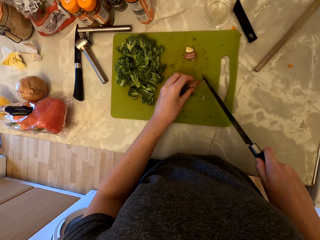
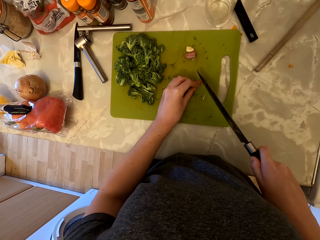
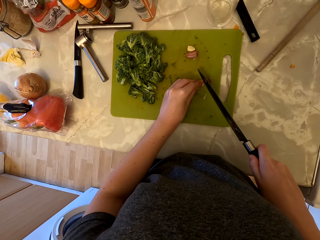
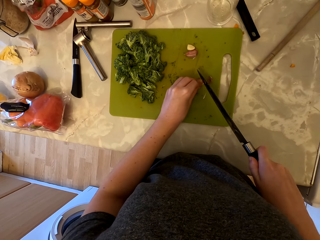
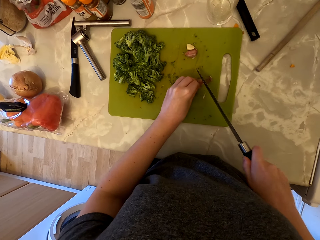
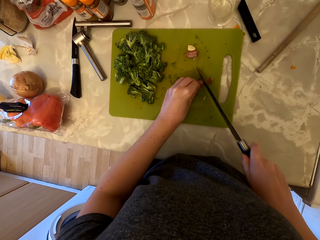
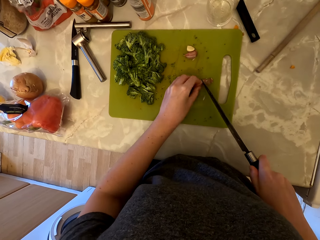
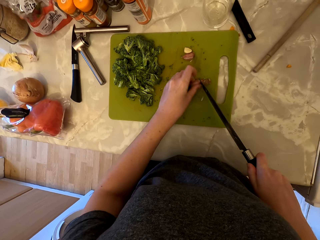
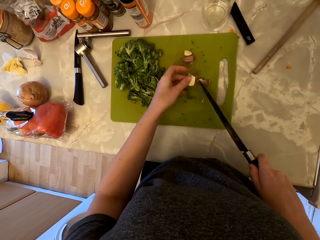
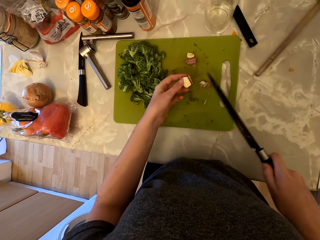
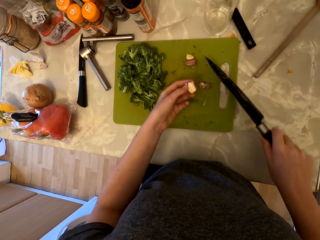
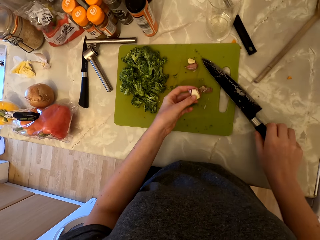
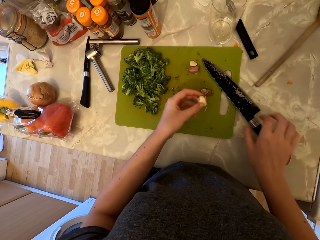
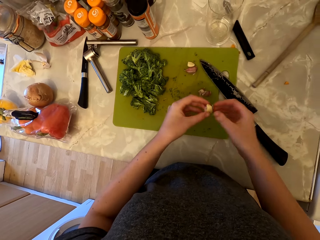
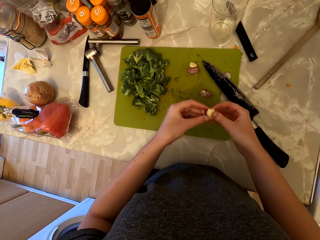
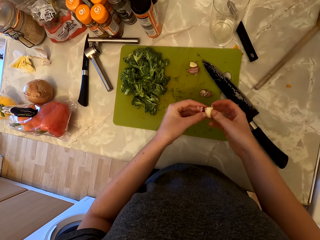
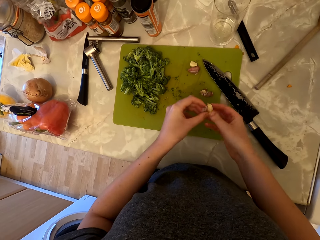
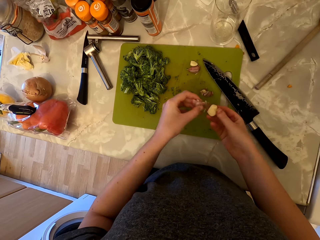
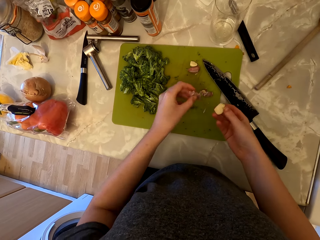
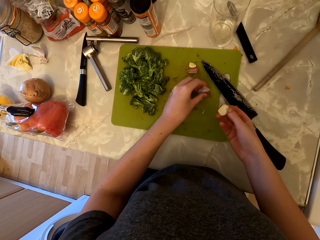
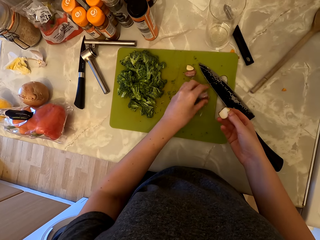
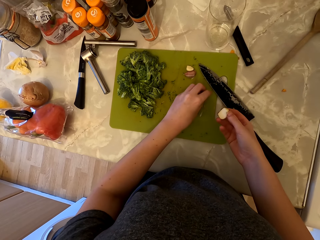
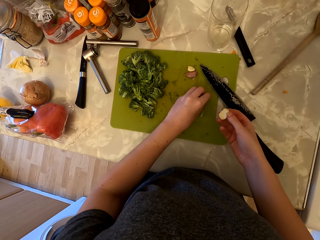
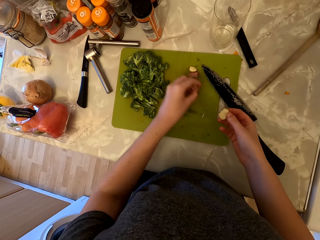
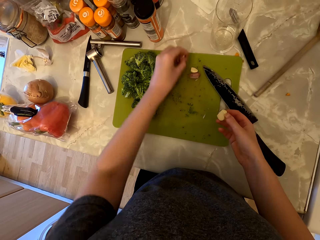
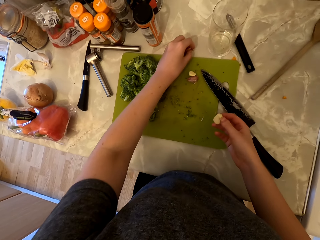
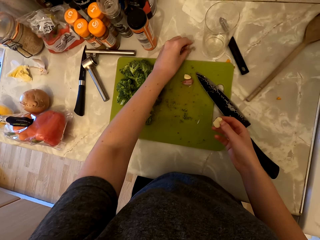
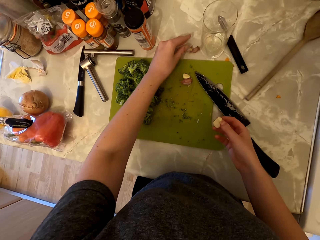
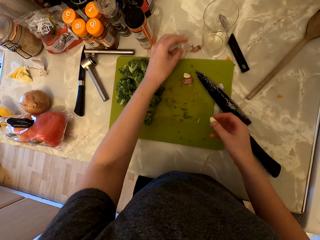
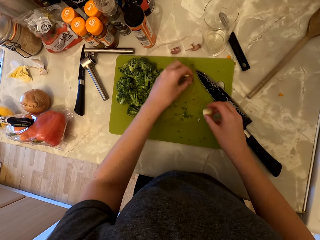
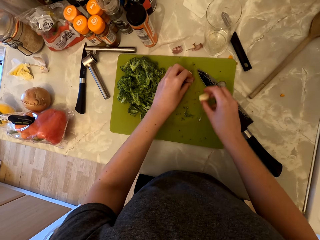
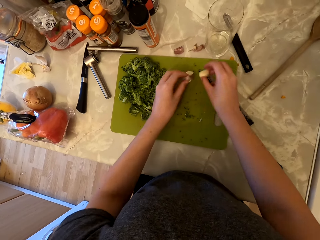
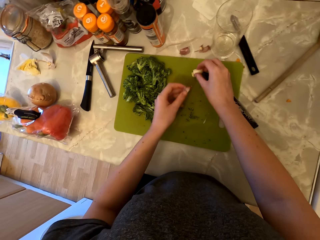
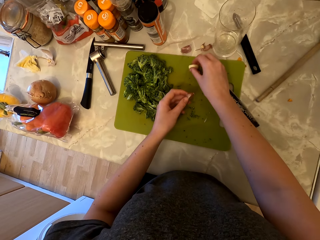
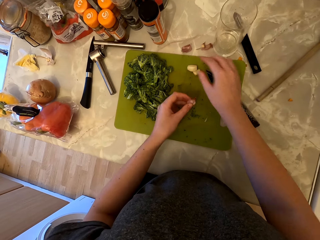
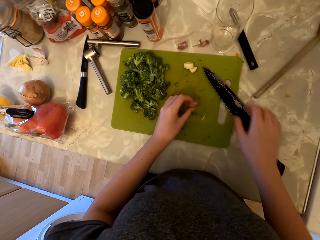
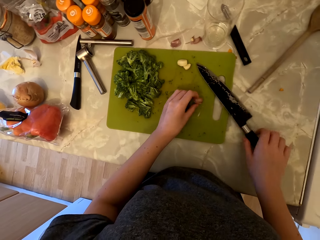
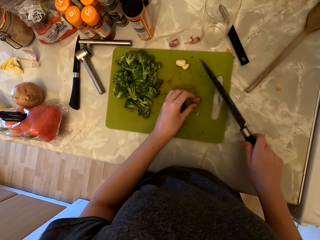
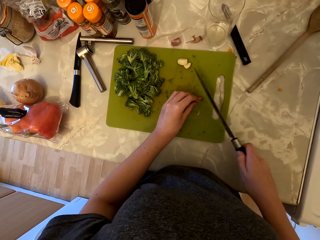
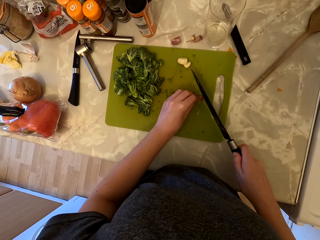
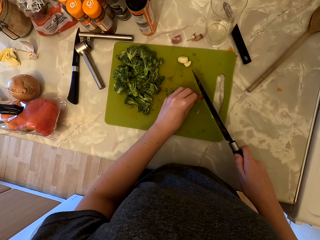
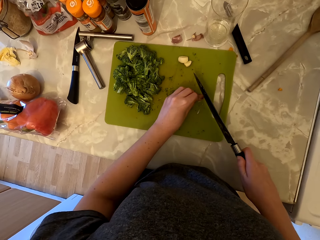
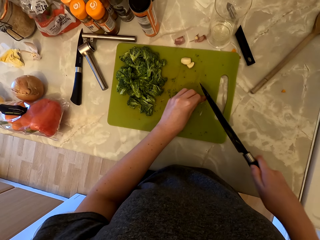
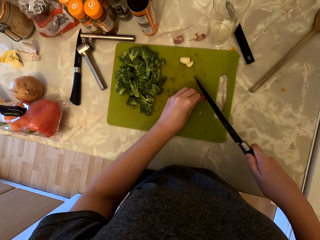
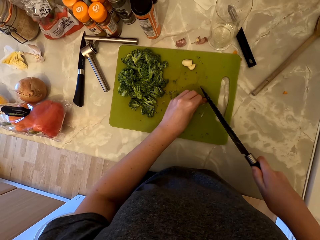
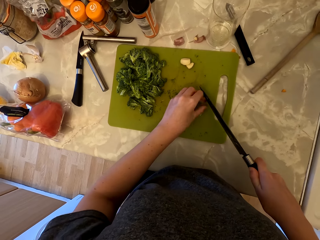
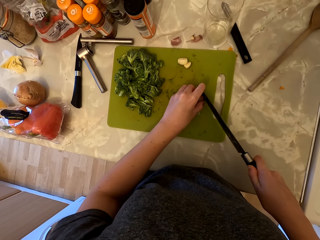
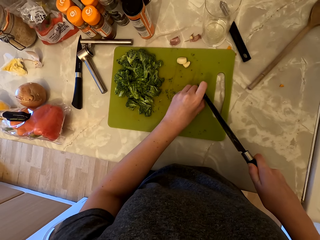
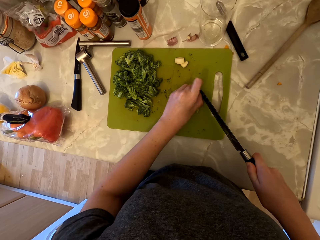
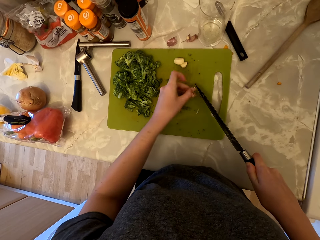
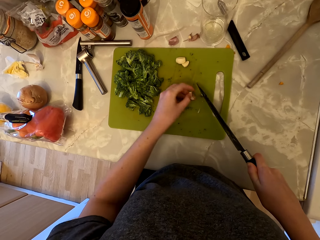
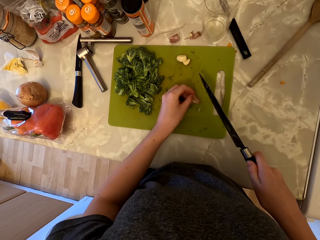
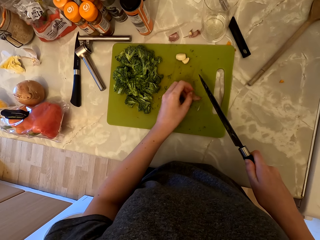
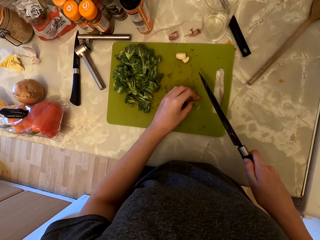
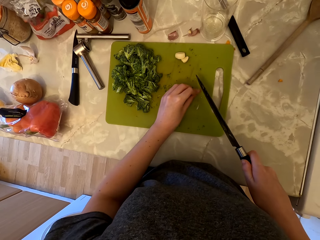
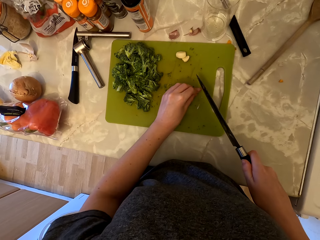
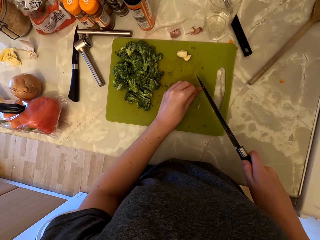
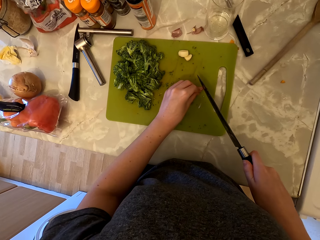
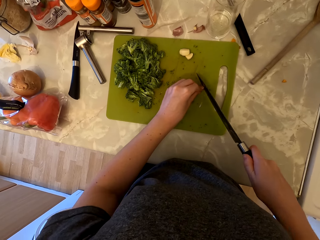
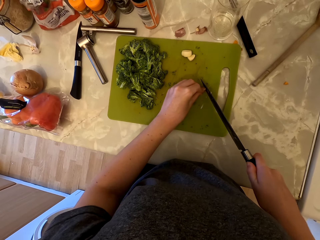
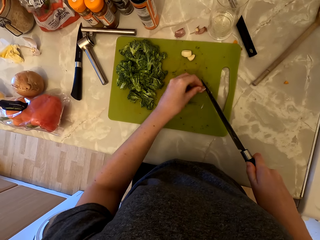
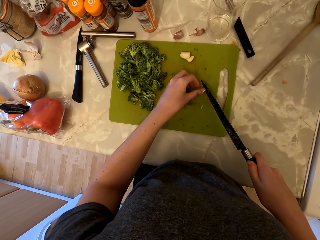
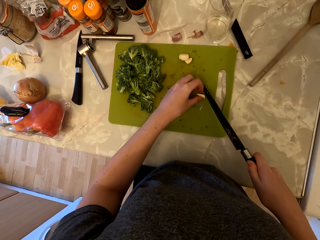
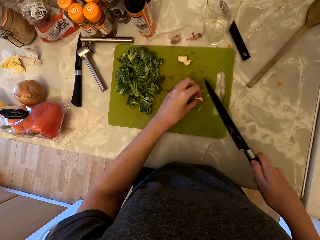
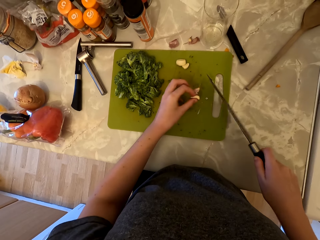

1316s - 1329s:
The camera wearer cuts the top of the garlic. She lifts the garlic. She places the knife on the chopping board. She removes the garlic skin. She collects the garlic skin on the chopping board. She places the garlic skin on the countertop. She picks up the garlic with her left hand. She places the garlic on the chopping board. She picks up the knife. She cuts the root of the garlic. She cuts the top of the garlic.

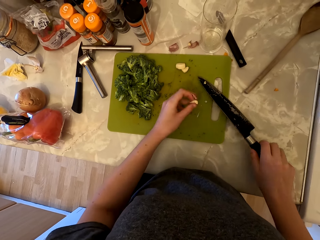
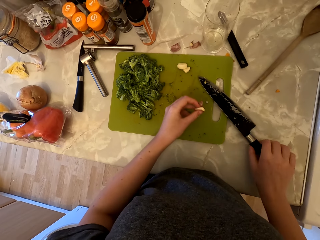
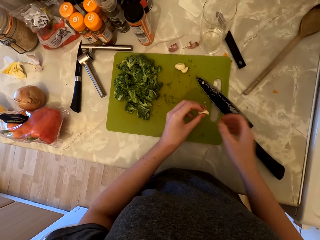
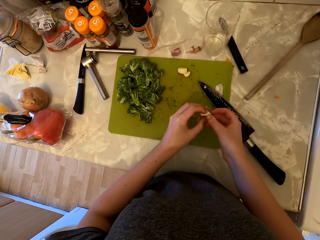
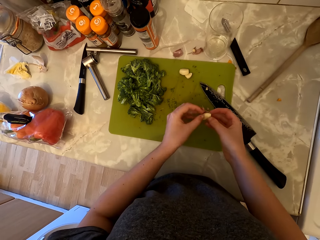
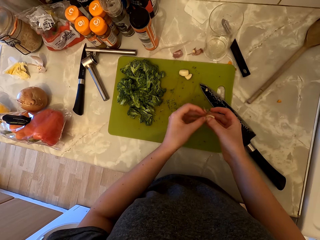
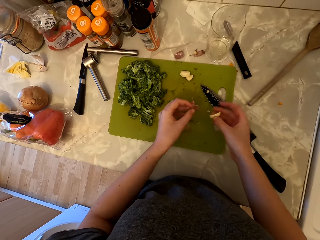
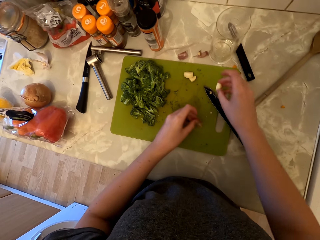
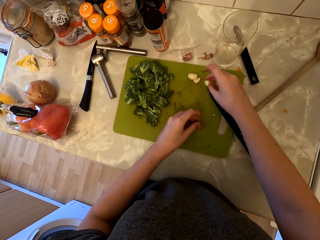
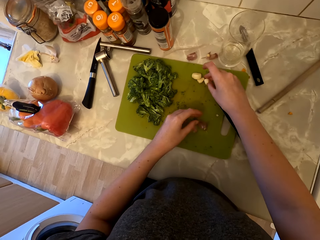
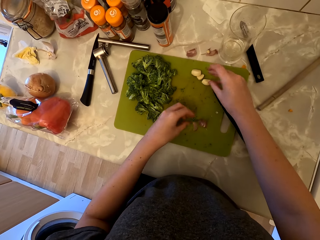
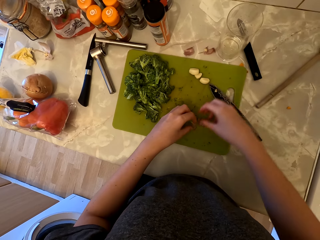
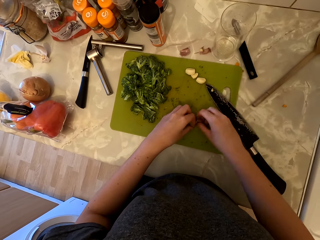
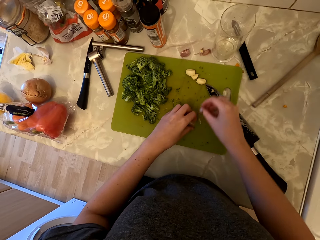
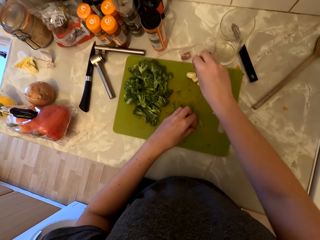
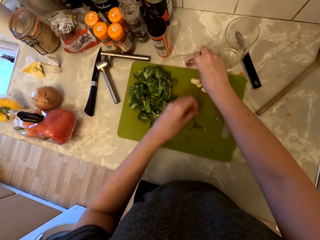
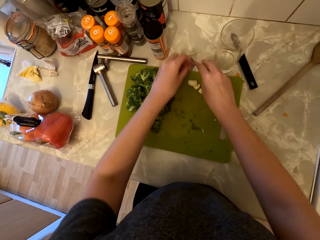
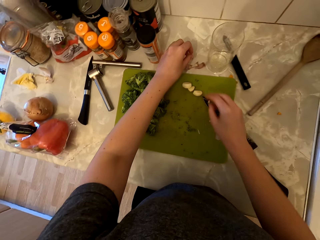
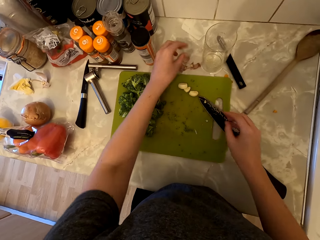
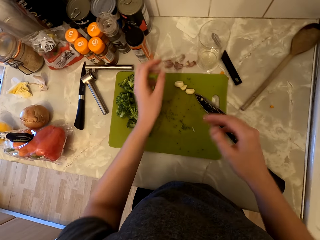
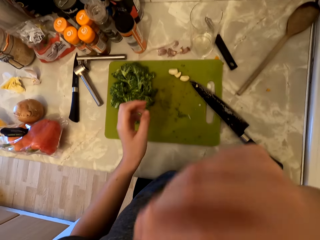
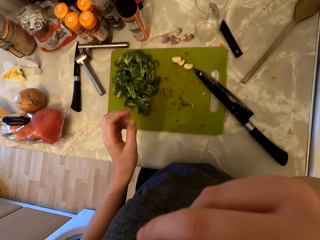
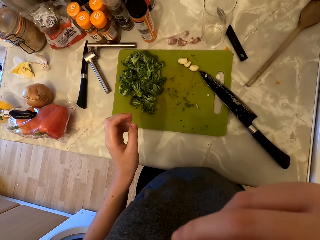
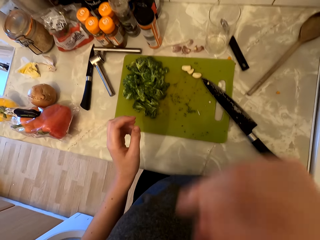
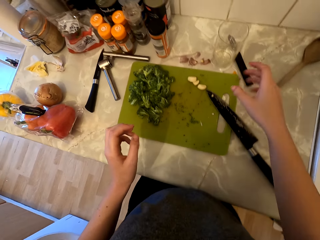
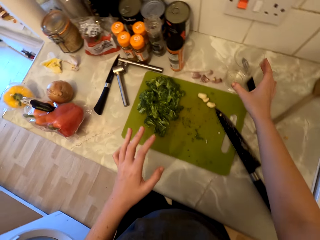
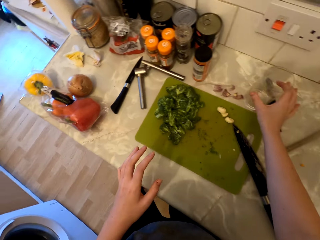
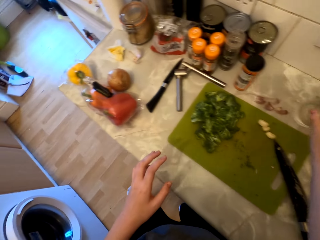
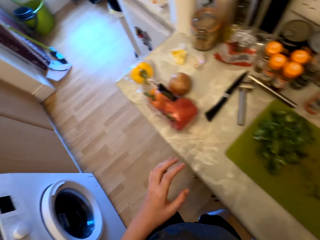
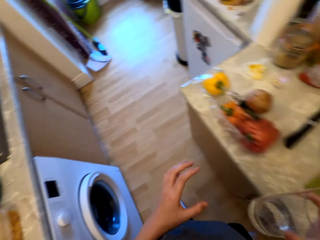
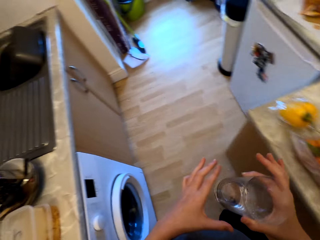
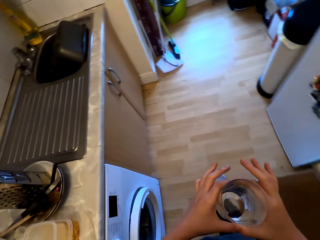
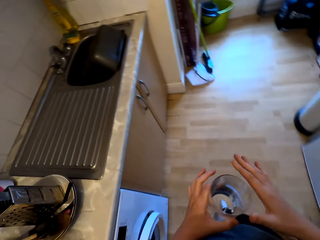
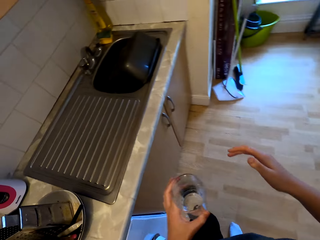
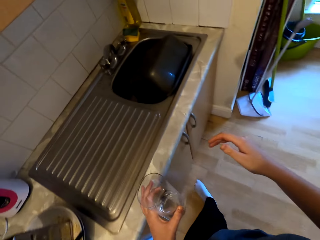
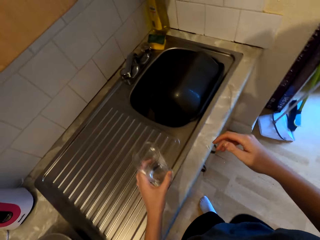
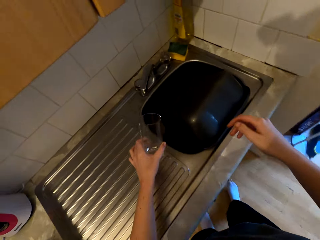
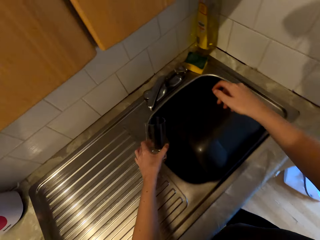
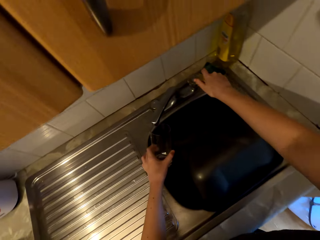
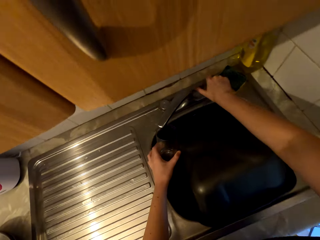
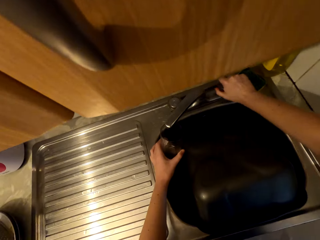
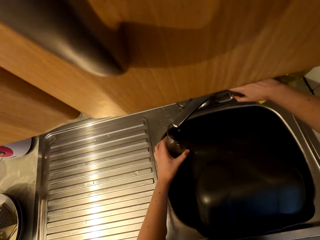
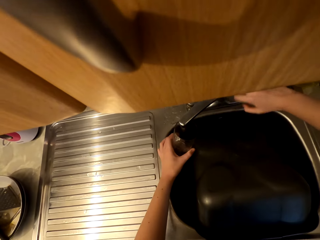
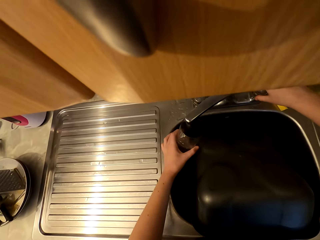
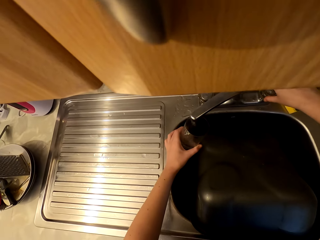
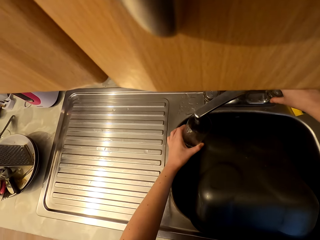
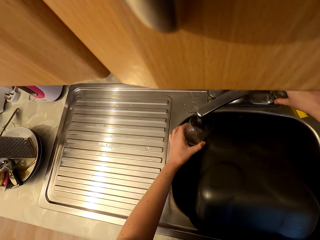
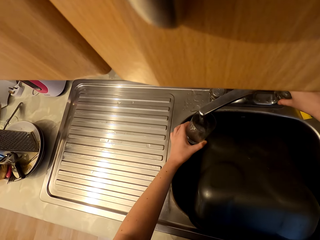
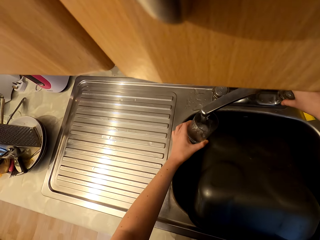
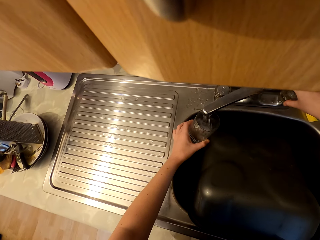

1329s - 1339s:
The camera wearer lifts the garlic. She places the knife on the chopping board. She removes the garlic skin with her hand. She places the garlic skin on the chopping board. She places the garlic on the chopping board. She collects the garlic skin with both hands. She places the garlic skin in her right hand on the countertop. She places the garlic skin in her left hand on the countertop. She rubs her nose with her right hand. She picks up the glass on the countertop. She walks to the sink. She holds the glass with her left hand. She opens the tap water. She puts water from the tap in the glass.
